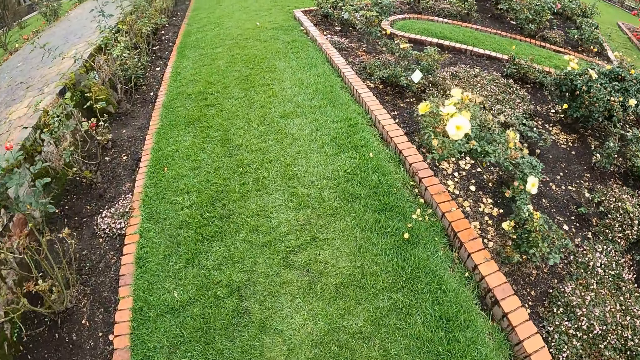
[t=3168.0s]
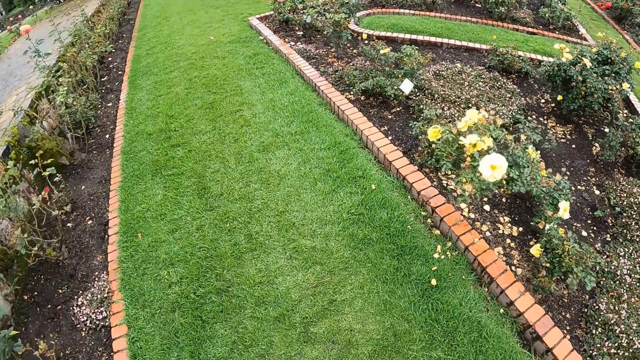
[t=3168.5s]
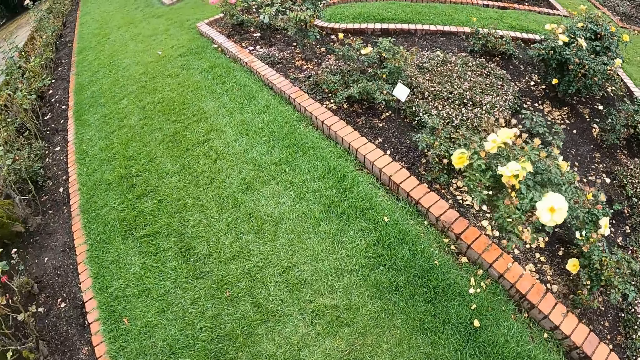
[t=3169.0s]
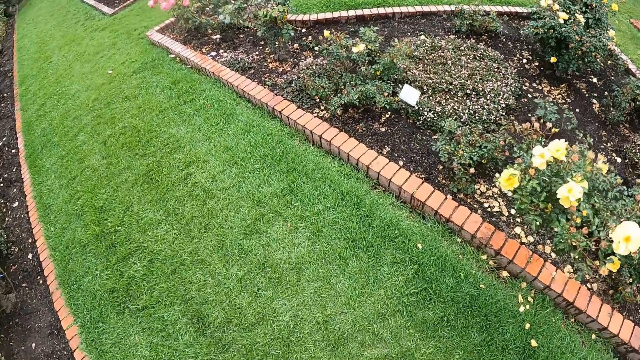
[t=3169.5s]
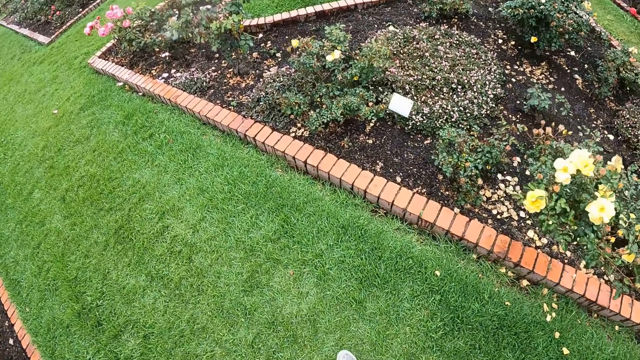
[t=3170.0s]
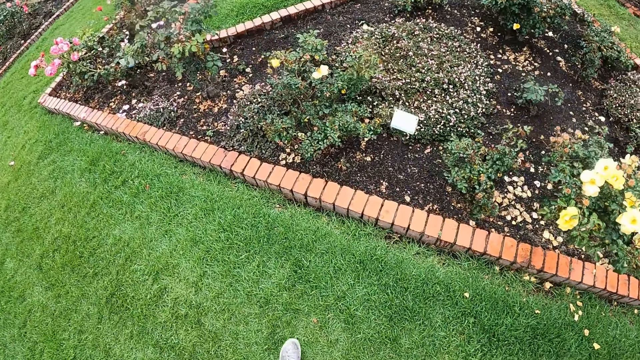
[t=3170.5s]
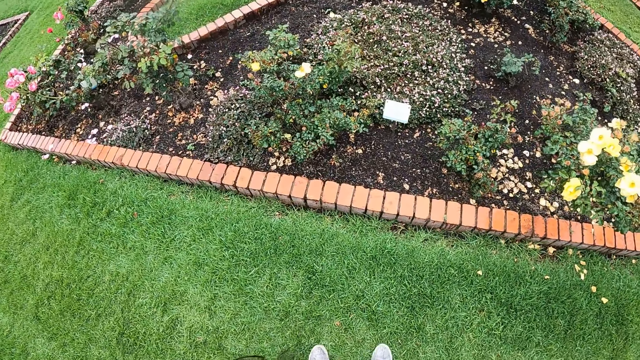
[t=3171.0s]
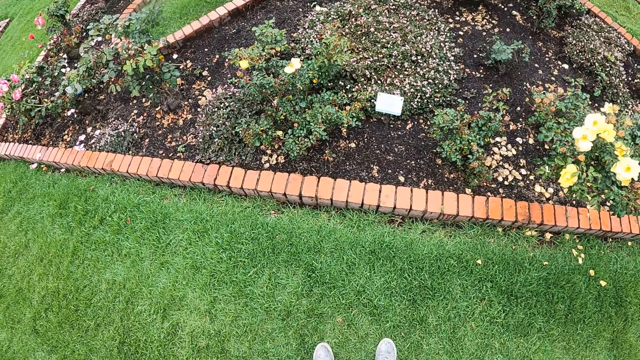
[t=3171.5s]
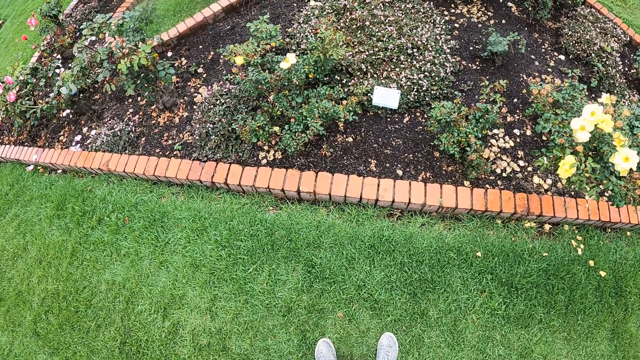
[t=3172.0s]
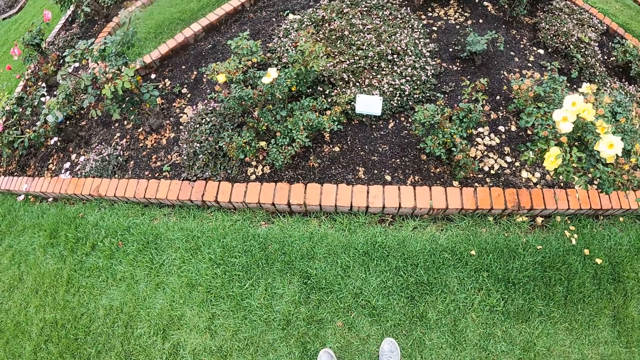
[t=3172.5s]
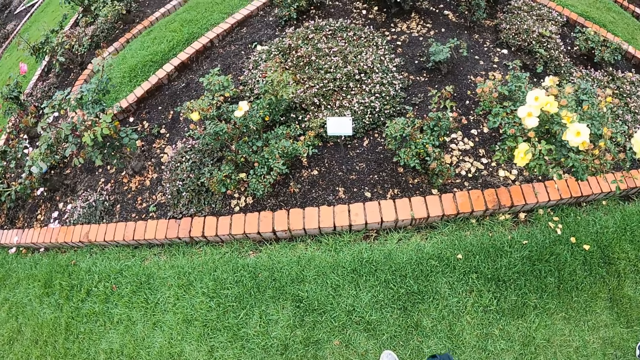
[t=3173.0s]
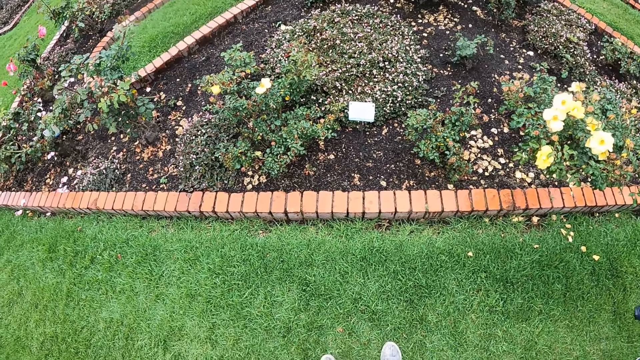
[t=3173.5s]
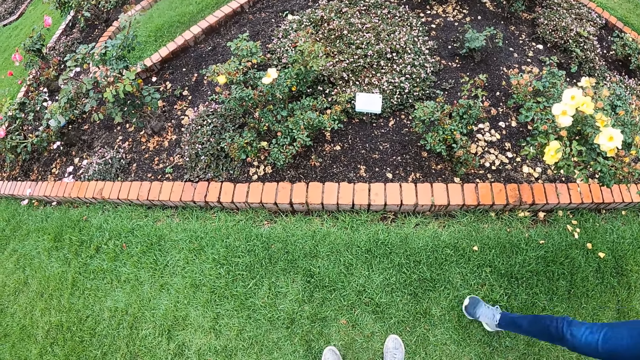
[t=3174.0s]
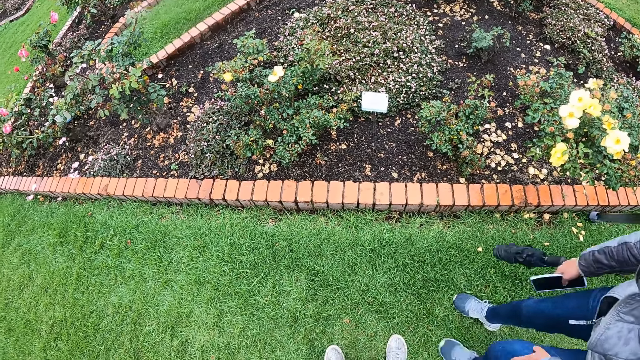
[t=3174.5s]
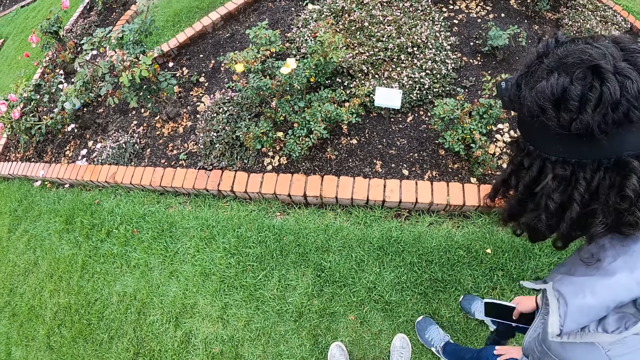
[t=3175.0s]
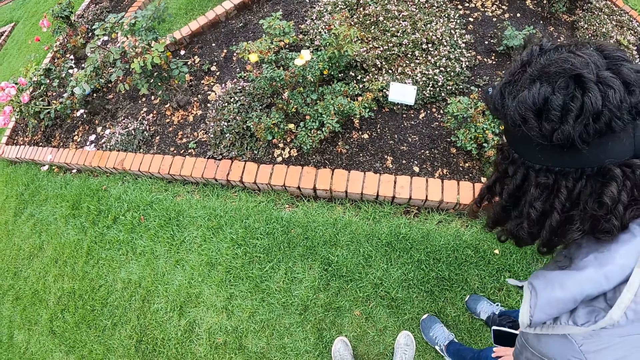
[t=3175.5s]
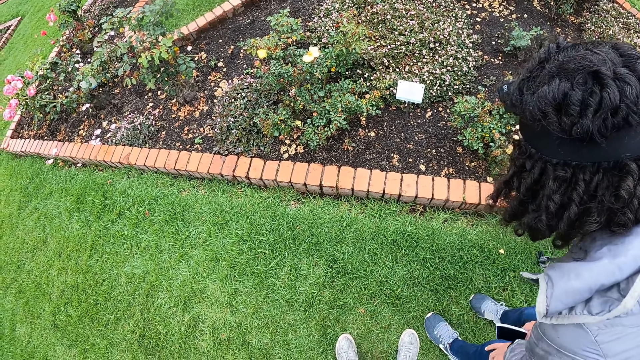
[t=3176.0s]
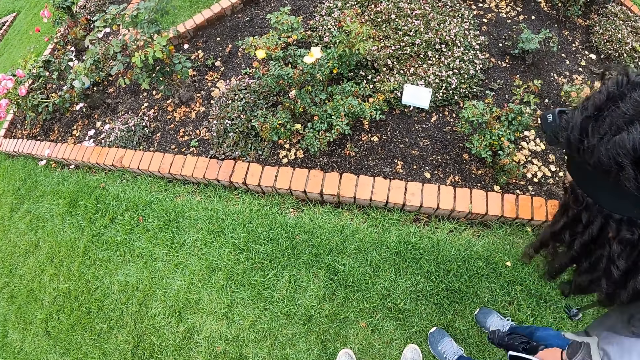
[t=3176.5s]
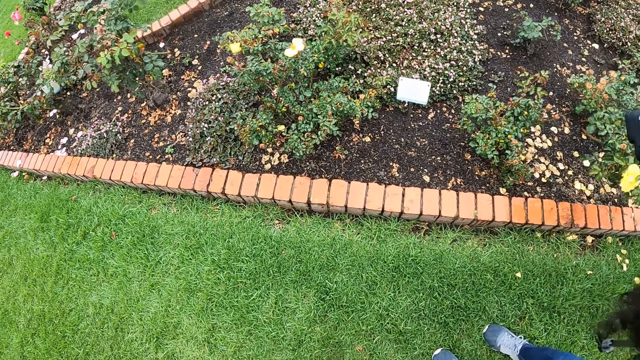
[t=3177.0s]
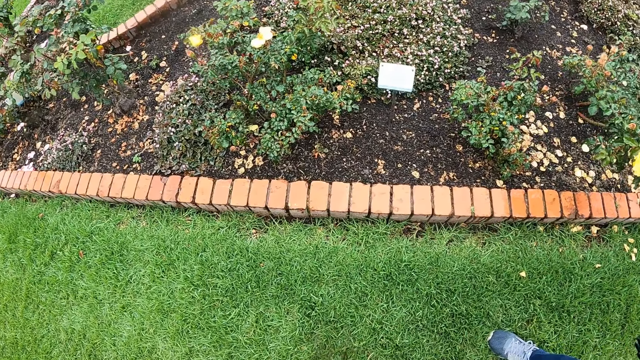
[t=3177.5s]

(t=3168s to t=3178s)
The camera wearer walks near the flower beds. They check out a plant with tiny flowers in the garden. They stare at the flower bed. A woman checks out the plant with tiny flowers in the garden. The woman bends.

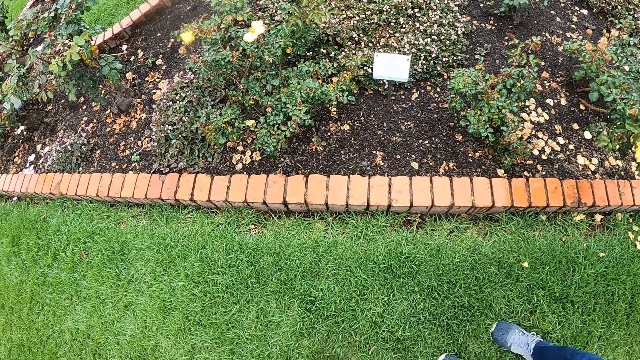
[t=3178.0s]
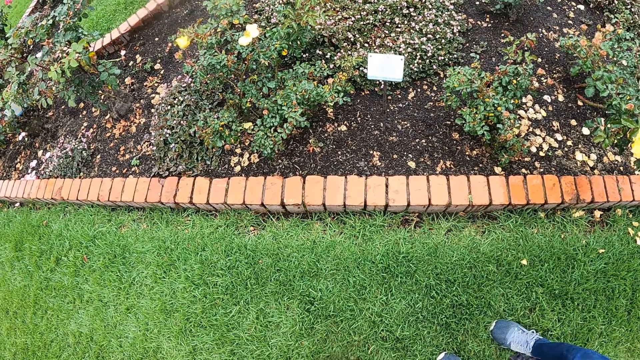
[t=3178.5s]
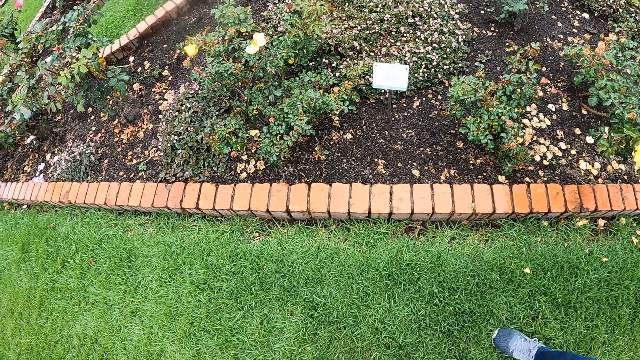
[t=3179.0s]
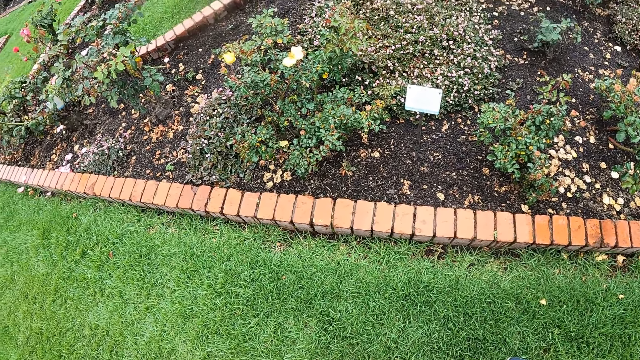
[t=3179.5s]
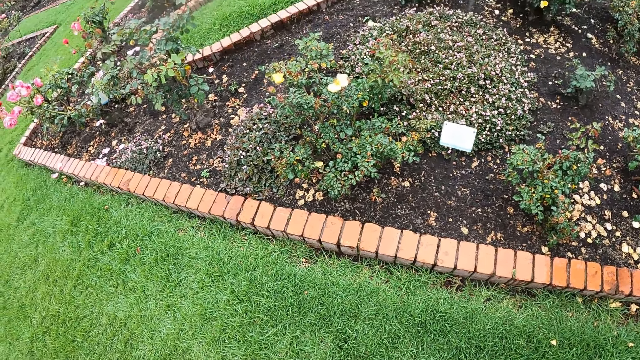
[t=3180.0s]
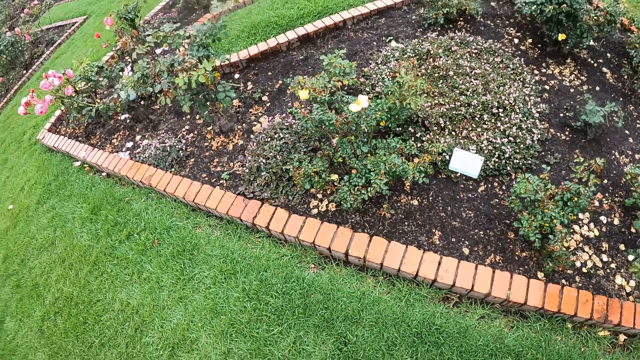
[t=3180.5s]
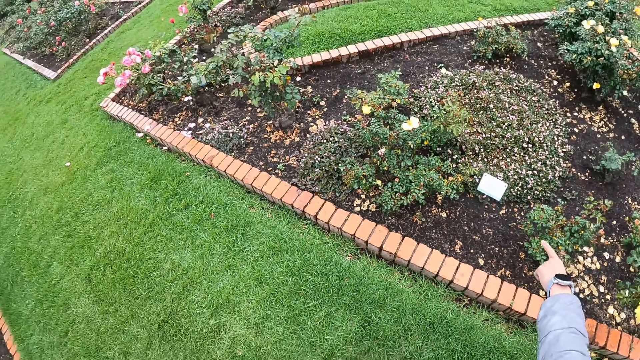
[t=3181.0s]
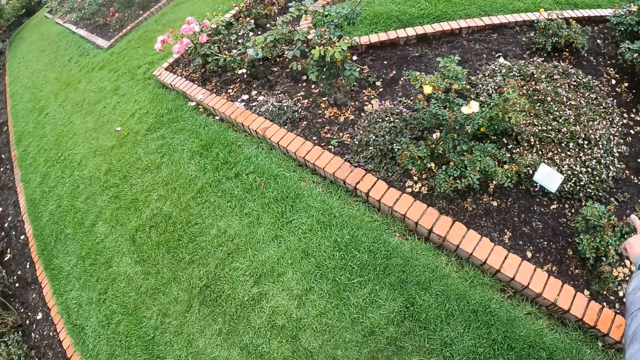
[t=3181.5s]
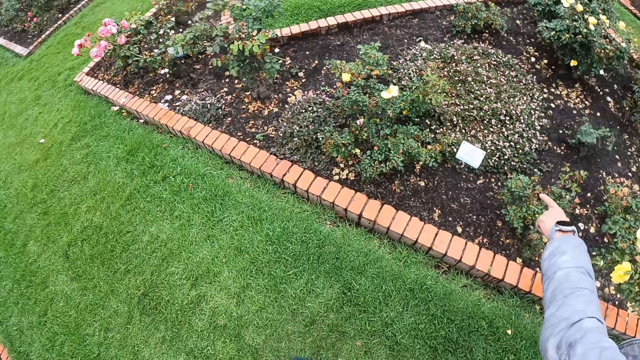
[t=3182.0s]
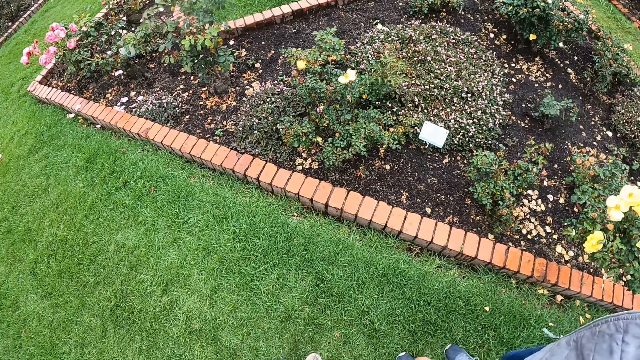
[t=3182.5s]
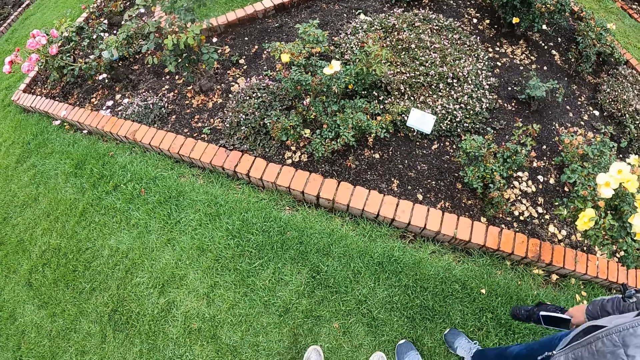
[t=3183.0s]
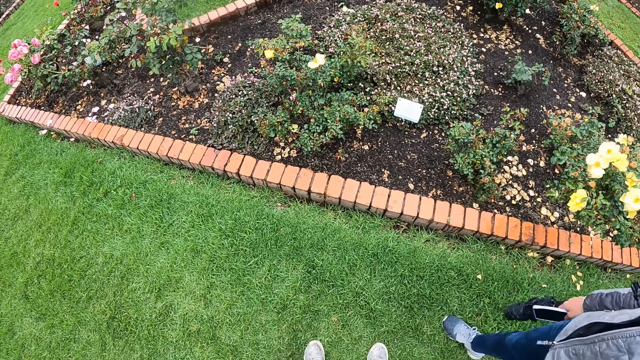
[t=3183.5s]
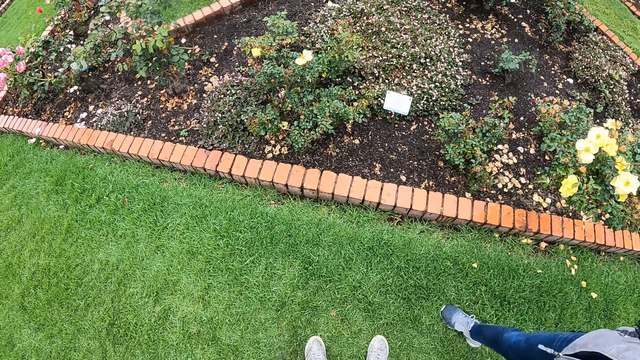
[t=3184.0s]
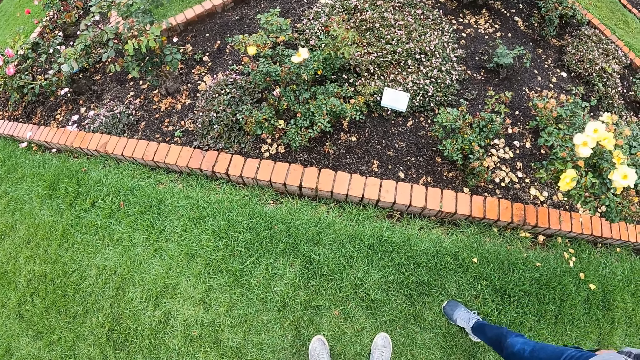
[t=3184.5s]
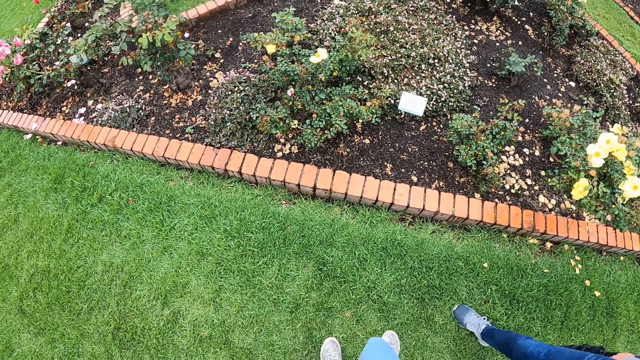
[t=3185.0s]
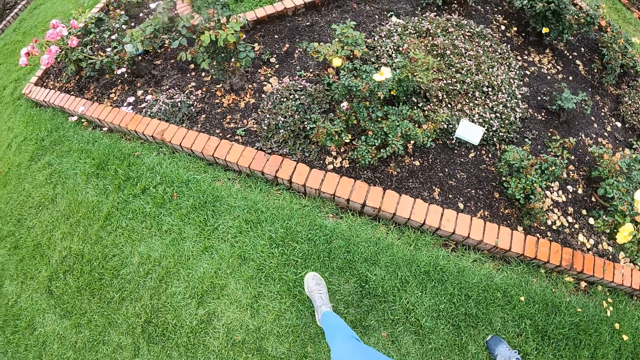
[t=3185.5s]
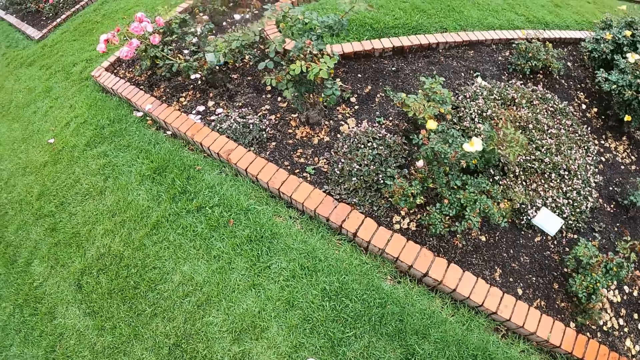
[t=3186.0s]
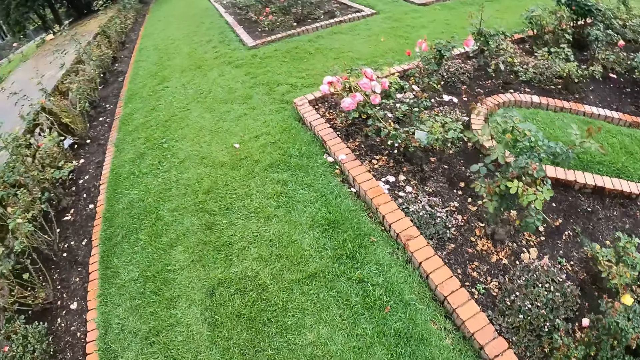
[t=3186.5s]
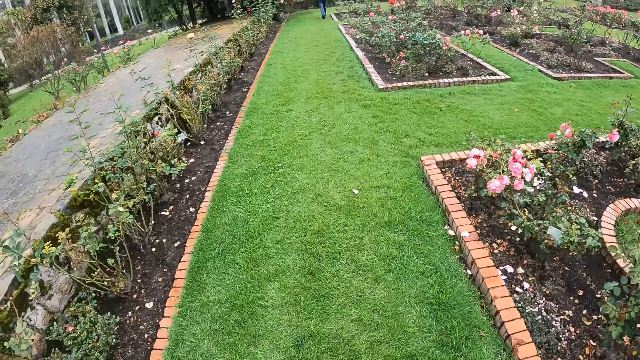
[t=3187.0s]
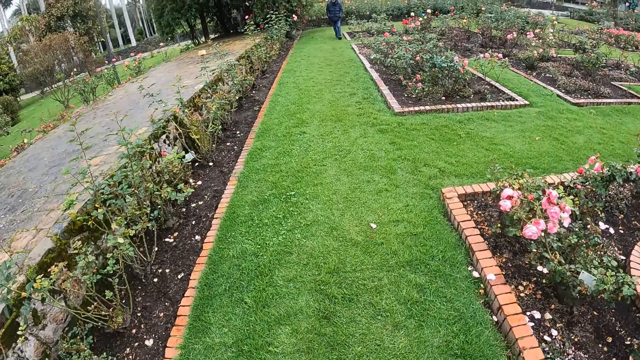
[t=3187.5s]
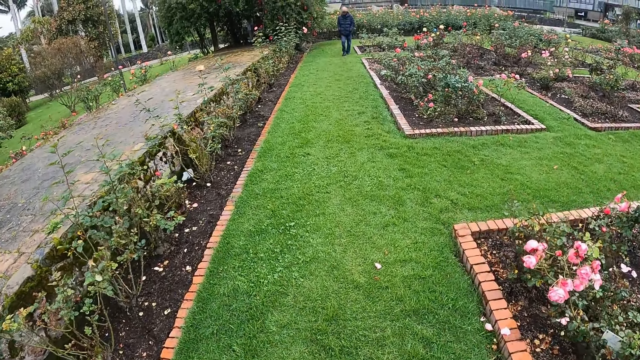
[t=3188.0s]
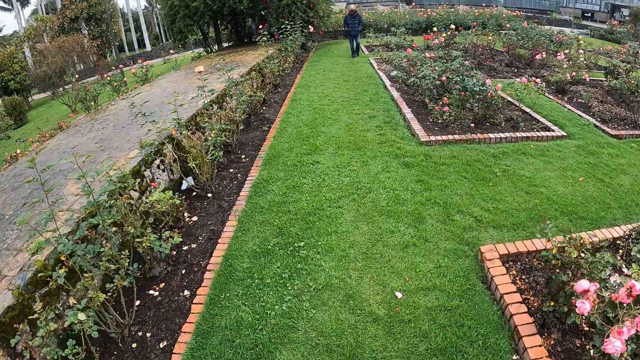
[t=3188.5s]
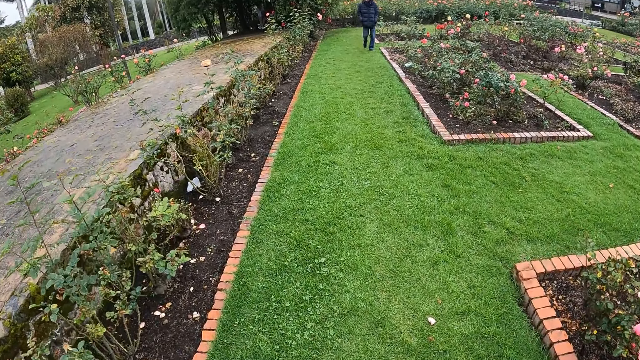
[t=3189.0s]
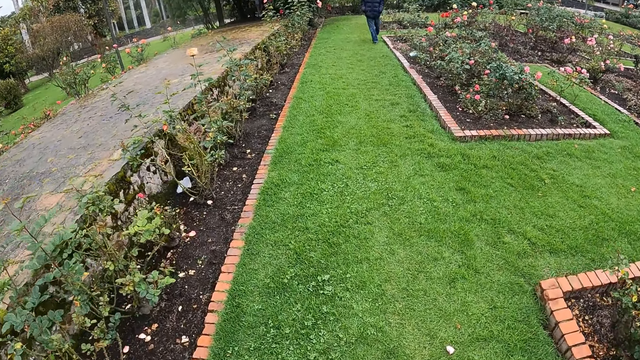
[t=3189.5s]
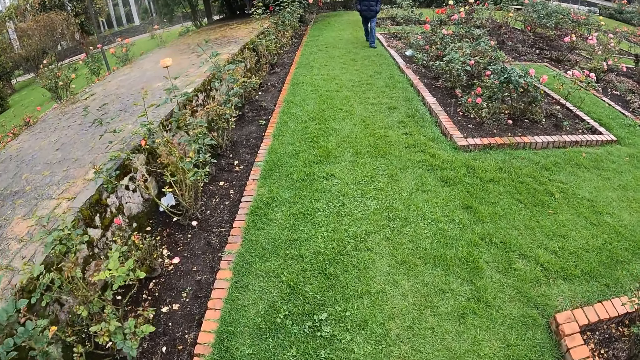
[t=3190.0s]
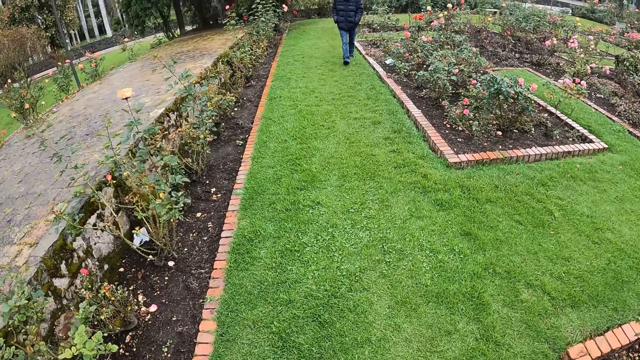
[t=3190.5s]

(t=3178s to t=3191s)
The camera wearer reads a paper. A woman points her left hand to the plants with tiny flowers. The camera wearer looks at the flower bed. They walk towards a man in the garden. The man walks towards the camera wearer.
